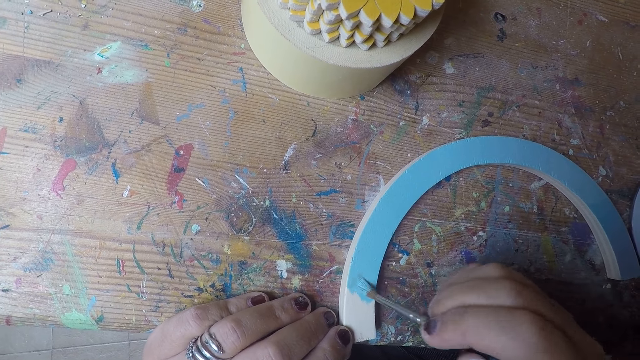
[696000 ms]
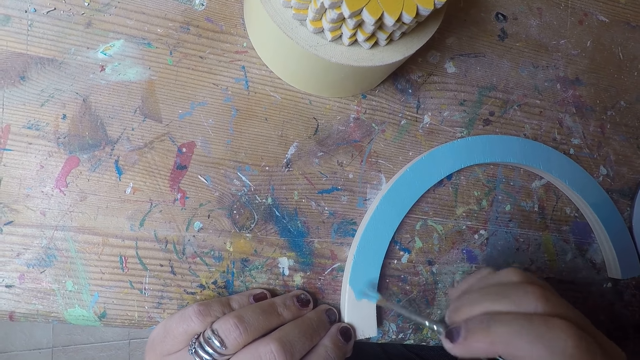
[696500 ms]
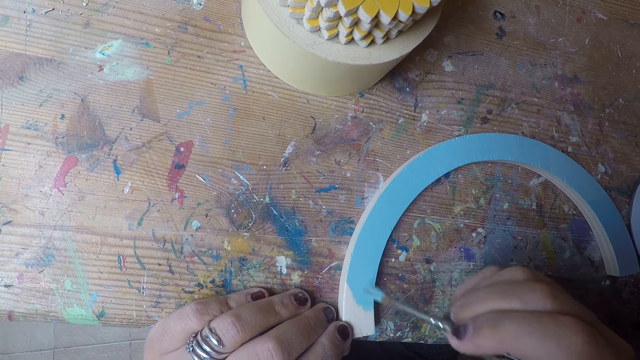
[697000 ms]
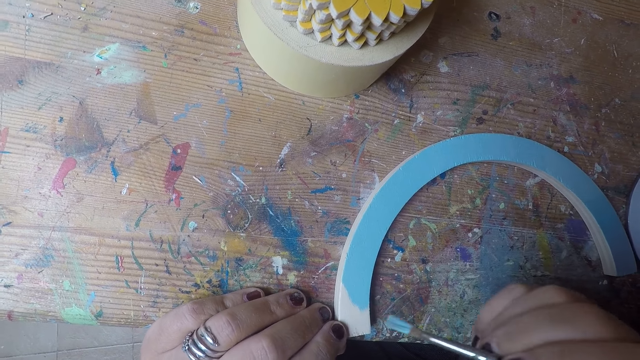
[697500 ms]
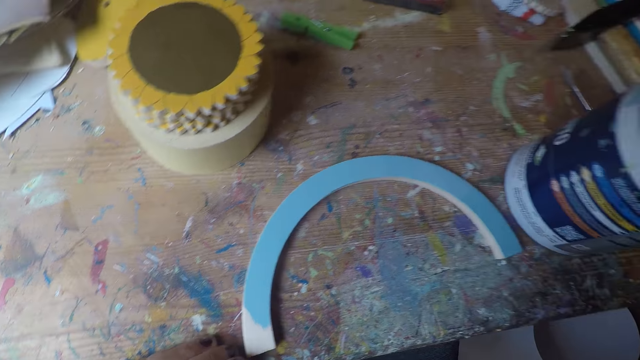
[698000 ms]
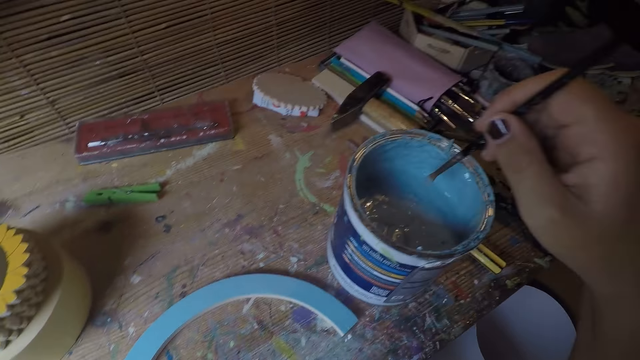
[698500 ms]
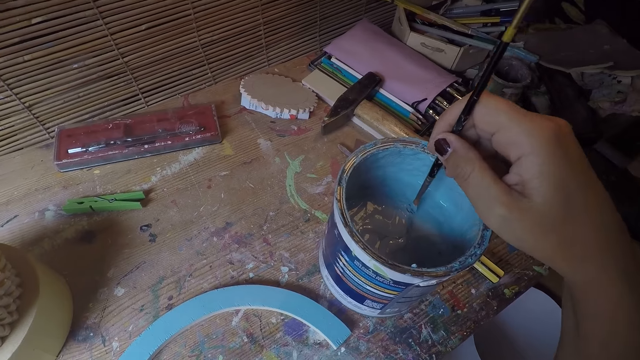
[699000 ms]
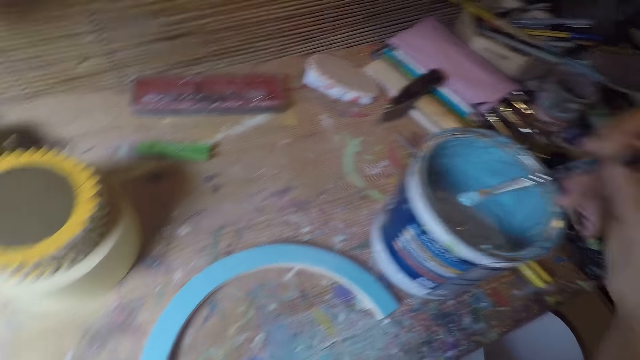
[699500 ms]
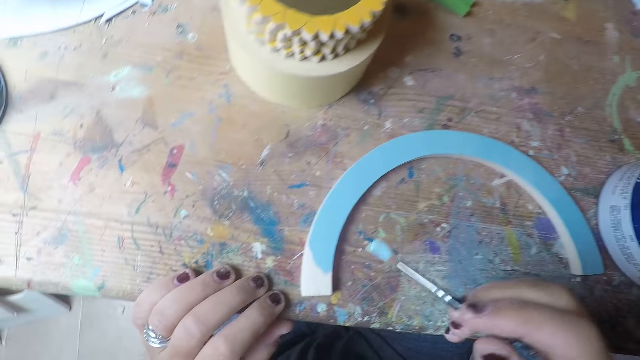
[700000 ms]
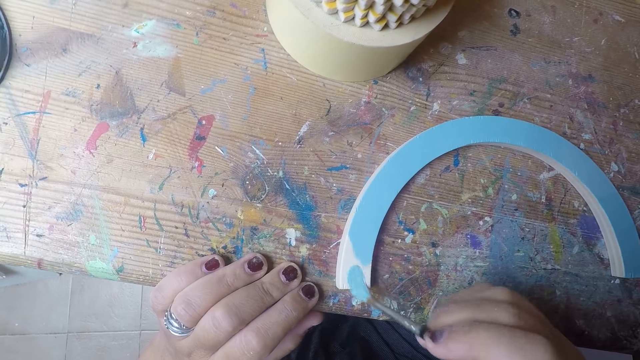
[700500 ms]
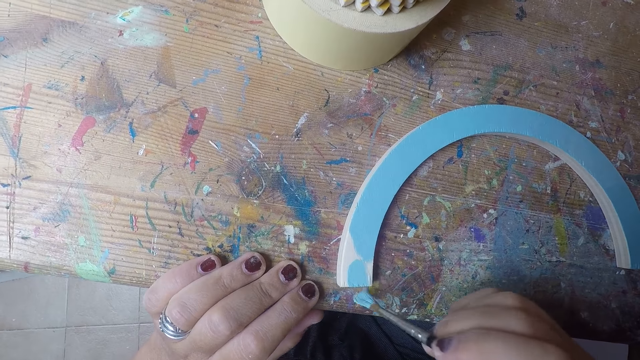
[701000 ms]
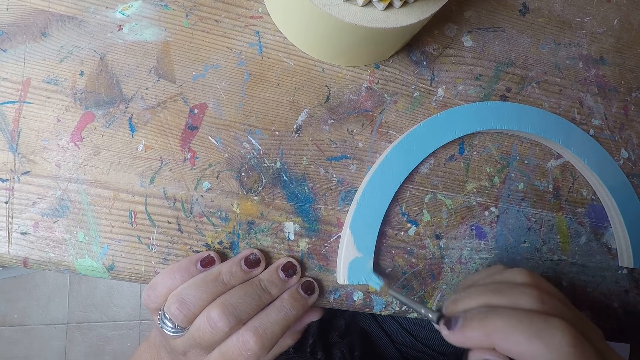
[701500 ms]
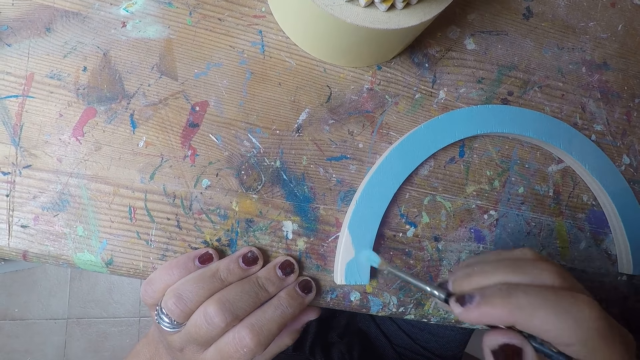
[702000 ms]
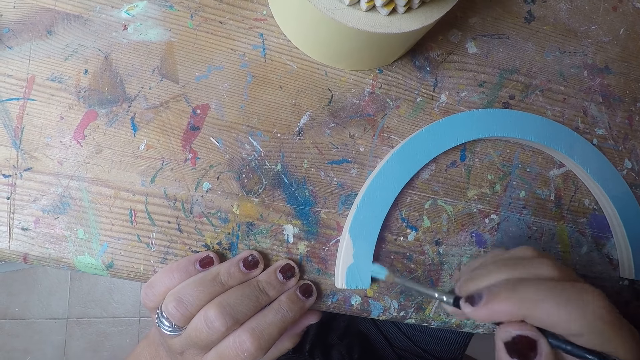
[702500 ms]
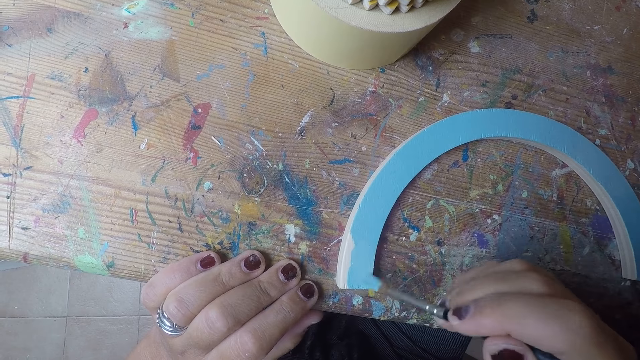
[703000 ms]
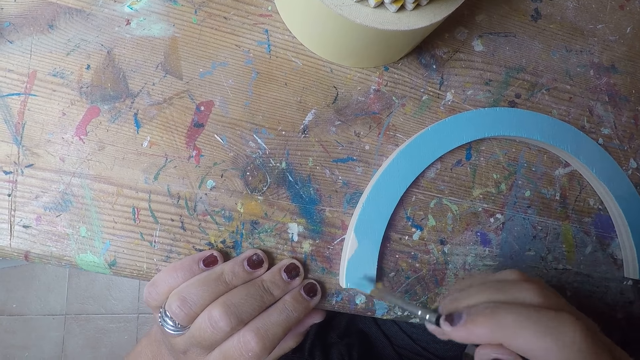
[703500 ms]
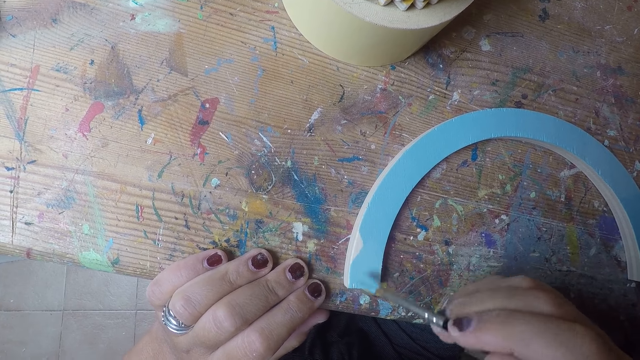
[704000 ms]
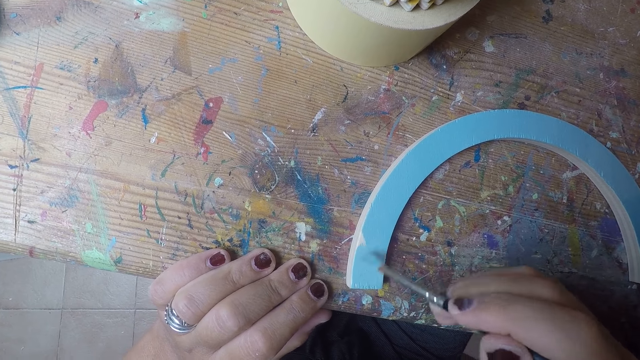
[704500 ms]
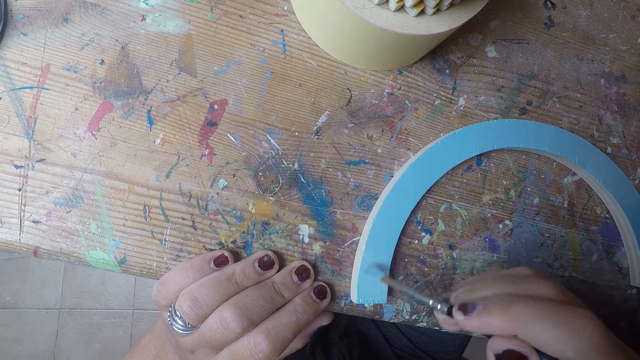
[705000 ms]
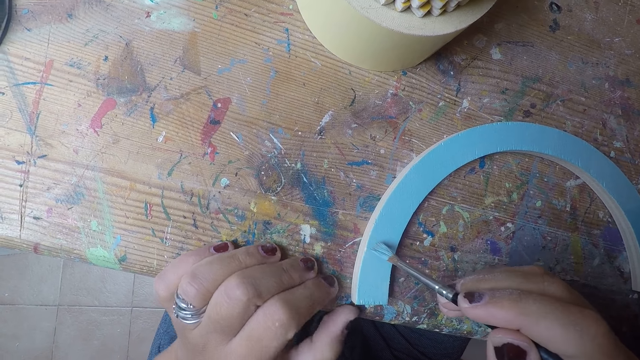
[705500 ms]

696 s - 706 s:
The camera wearer dips the brush in her right hand in the paint. She paints the table coaster arc with the brush in her right hand.

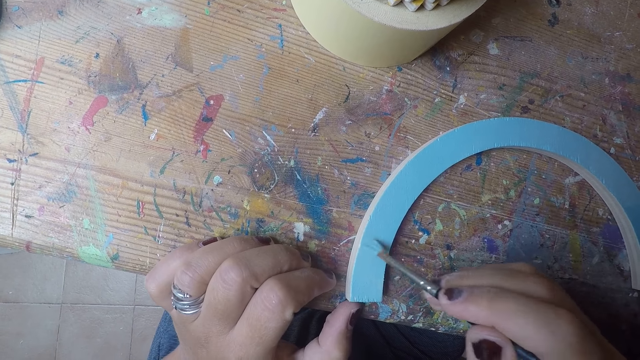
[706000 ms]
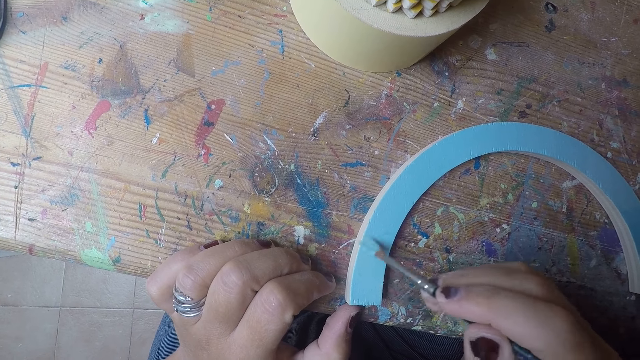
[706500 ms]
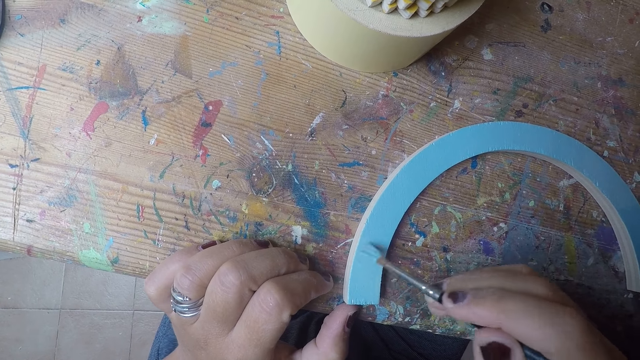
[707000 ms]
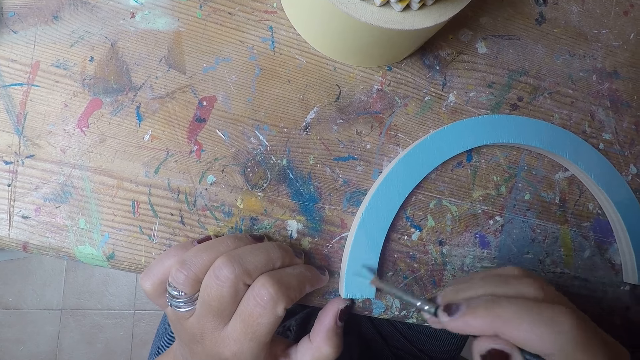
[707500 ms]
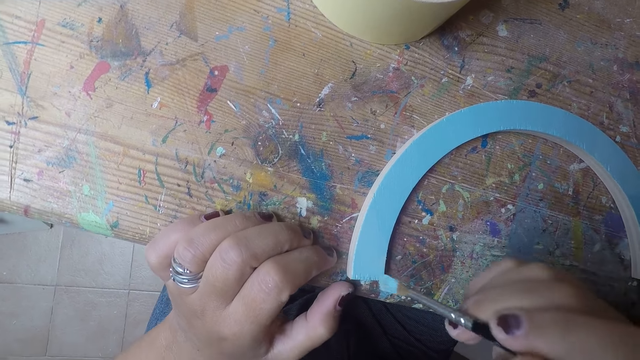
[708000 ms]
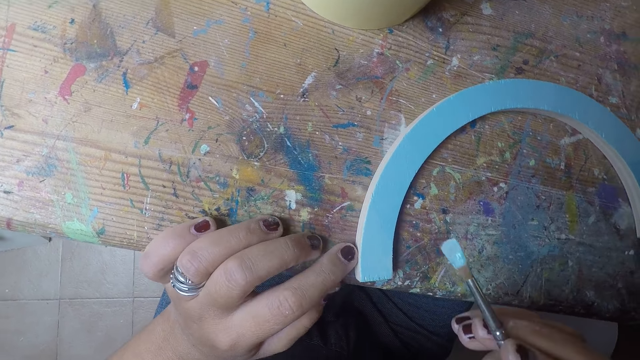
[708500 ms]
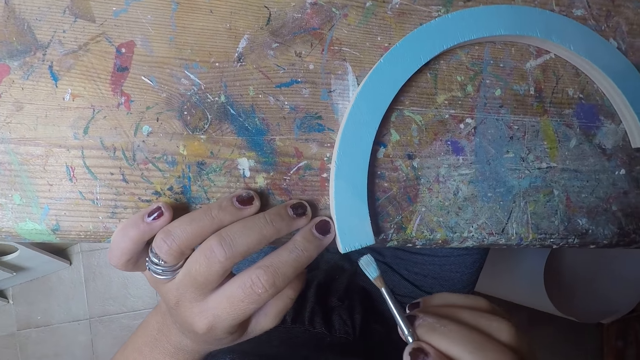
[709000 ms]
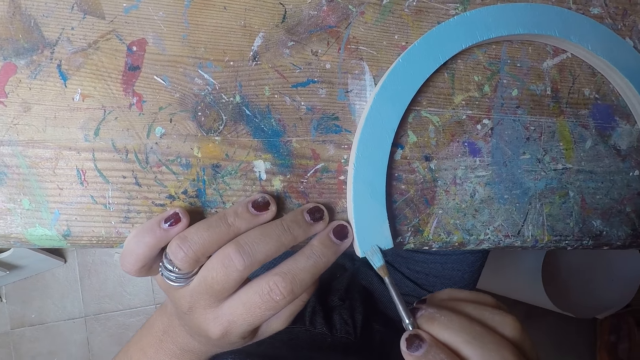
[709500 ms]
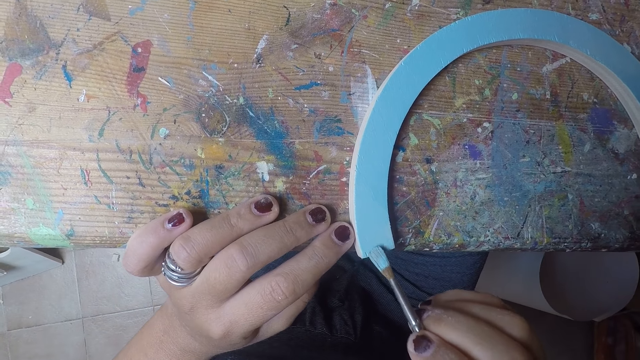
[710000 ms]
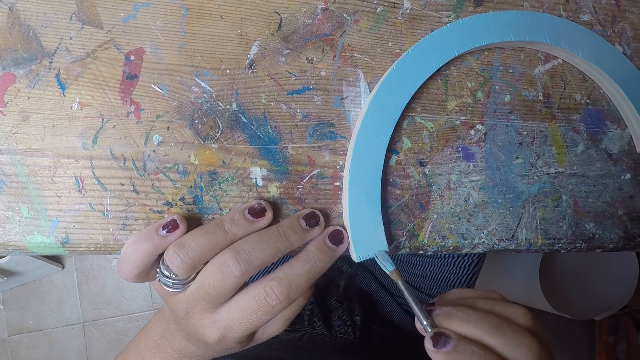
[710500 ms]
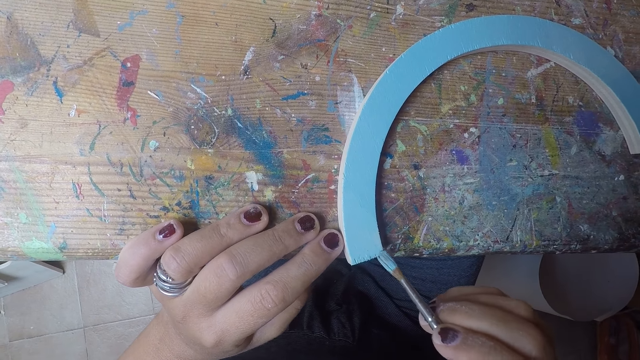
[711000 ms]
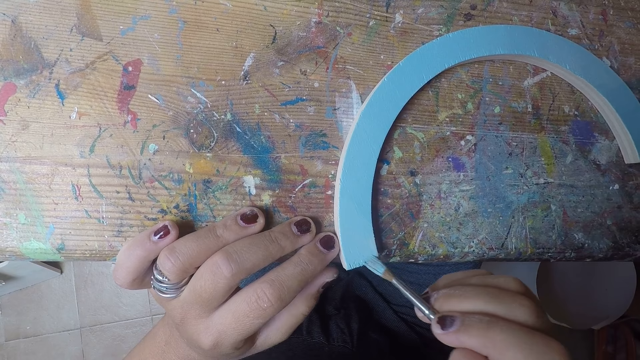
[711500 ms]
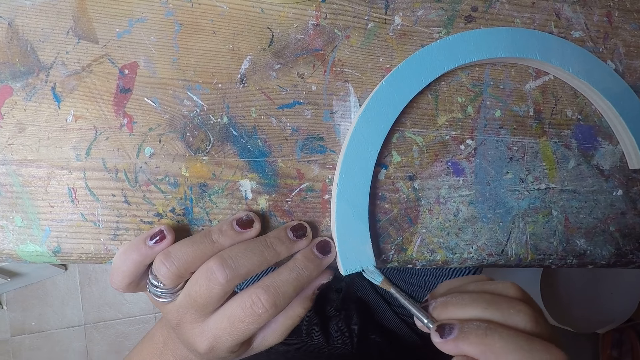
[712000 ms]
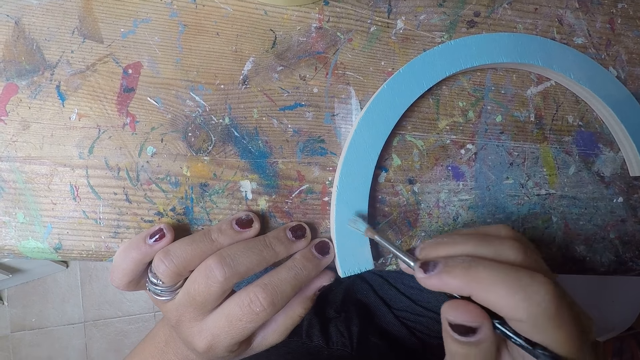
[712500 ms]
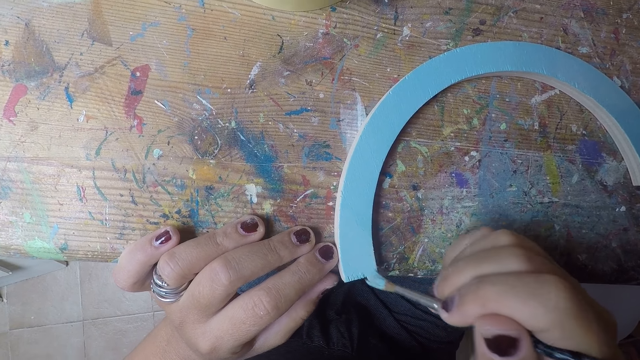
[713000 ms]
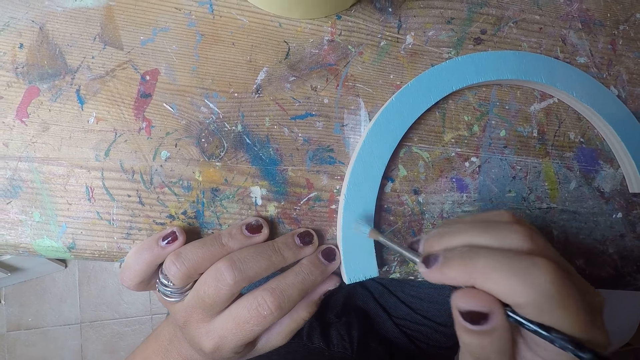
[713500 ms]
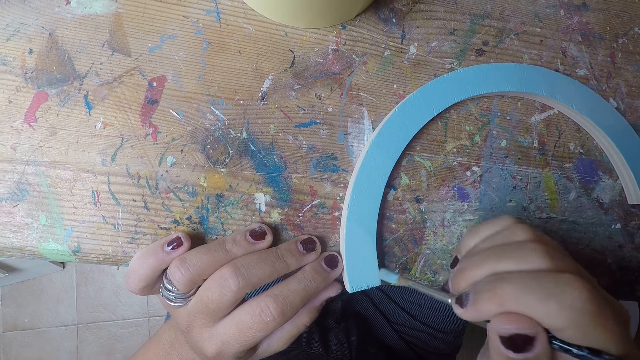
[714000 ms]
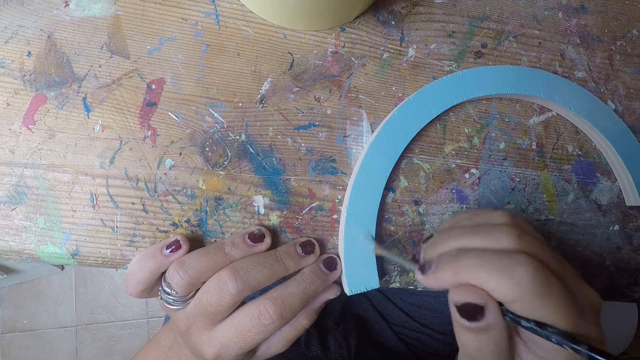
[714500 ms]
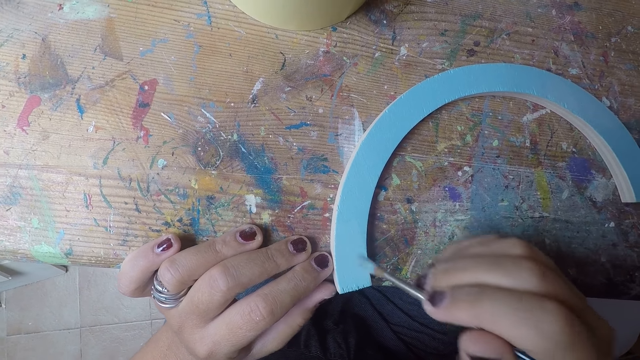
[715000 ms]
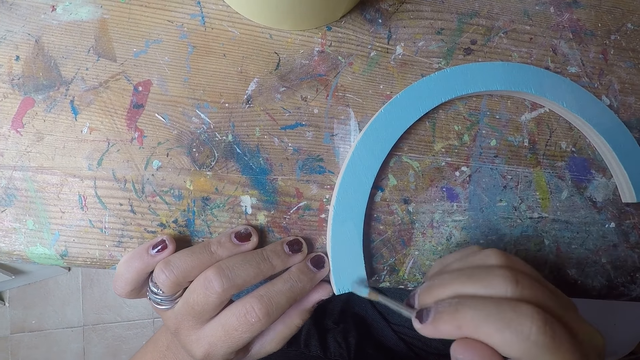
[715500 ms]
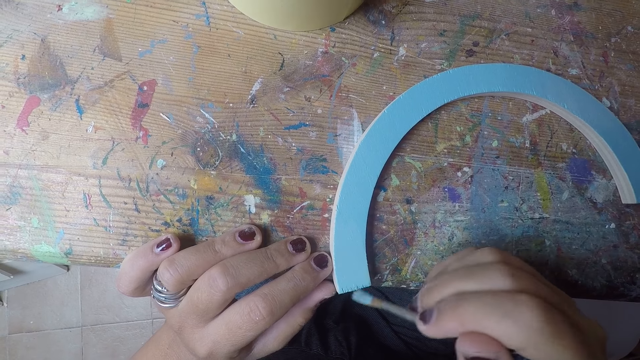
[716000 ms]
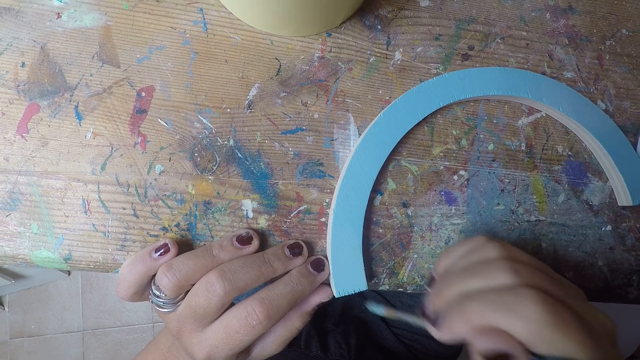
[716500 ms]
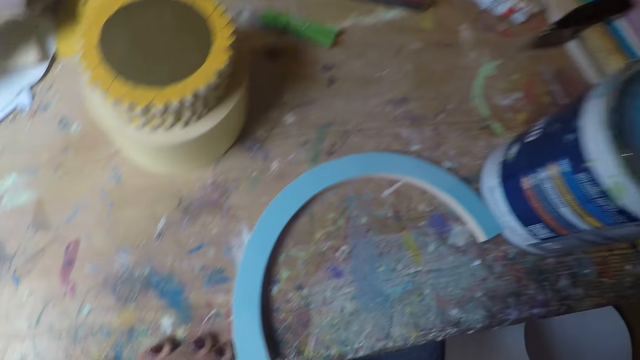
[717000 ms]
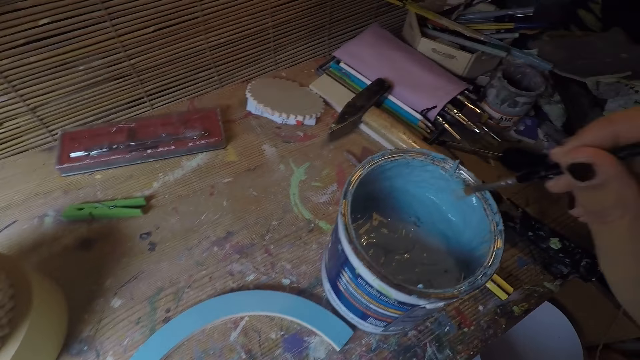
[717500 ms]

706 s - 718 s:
The camera wearer shifts the table coaster arc with her left hand. She paints the table coaster arc with the brush in her right hand.
